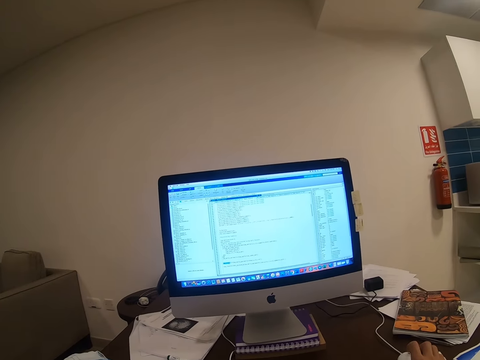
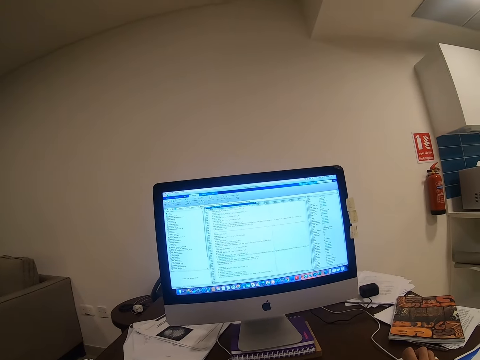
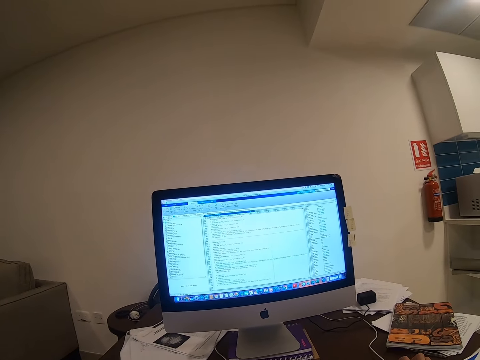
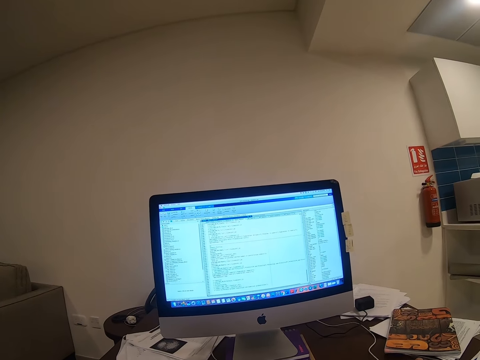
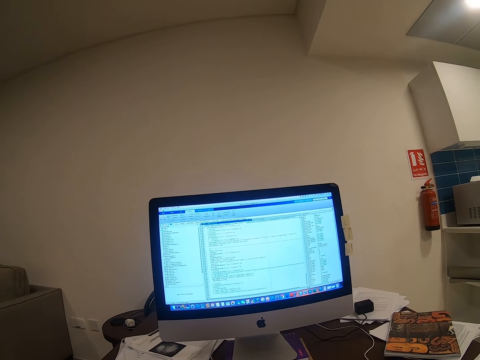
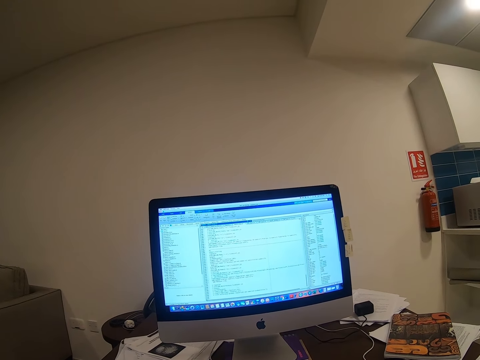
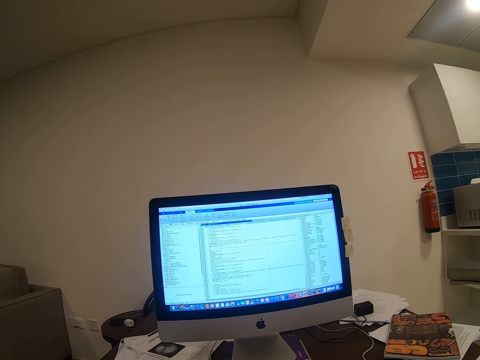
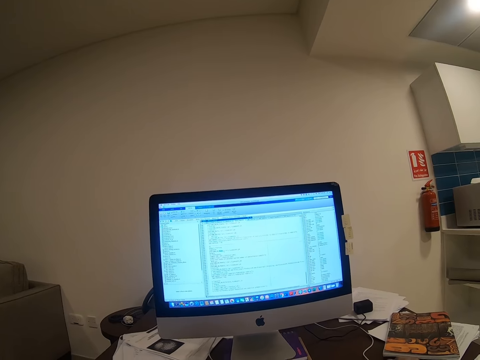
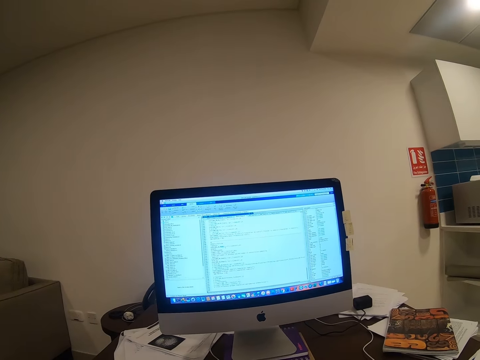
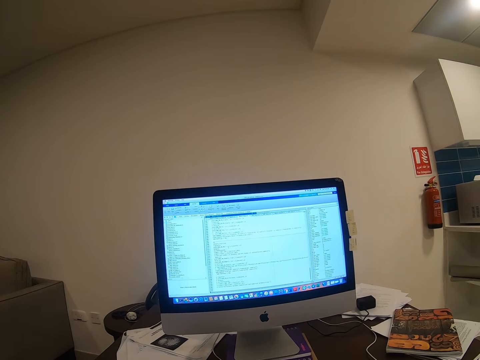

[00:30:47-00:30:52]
The camera wearer operates the mouse.

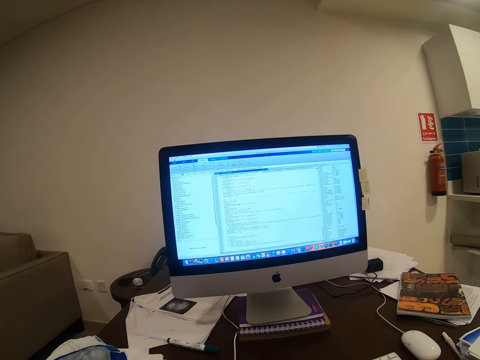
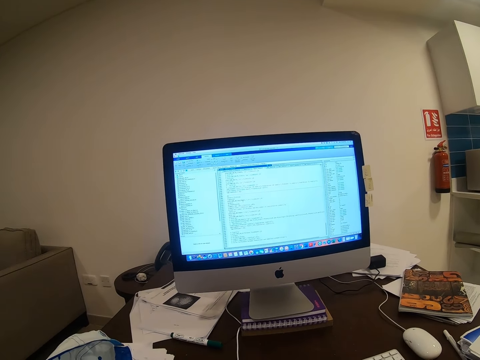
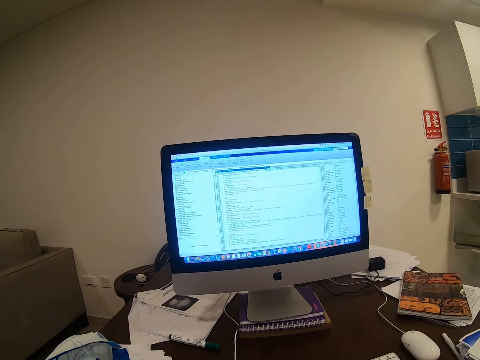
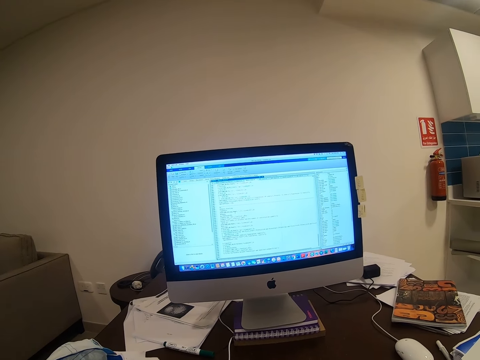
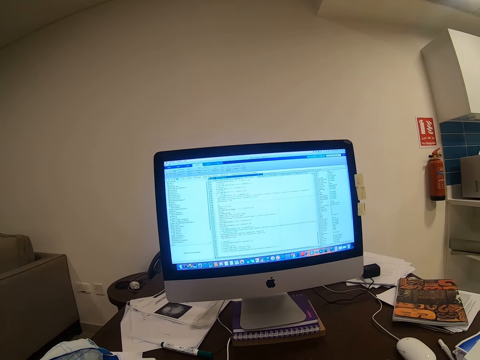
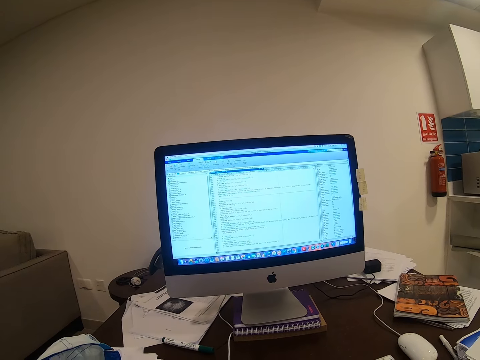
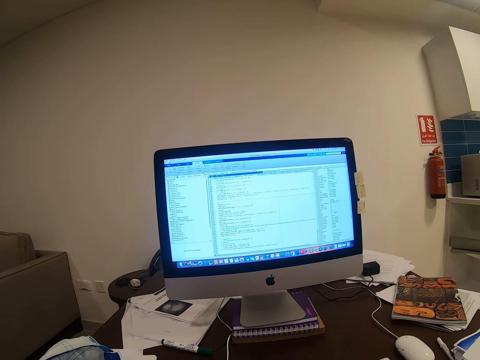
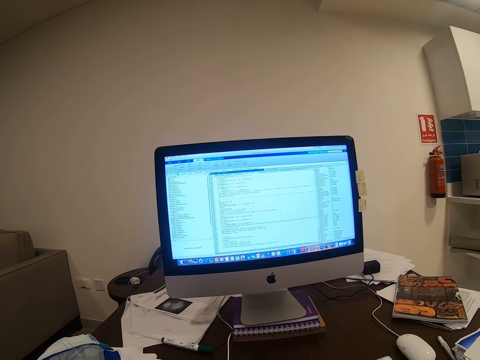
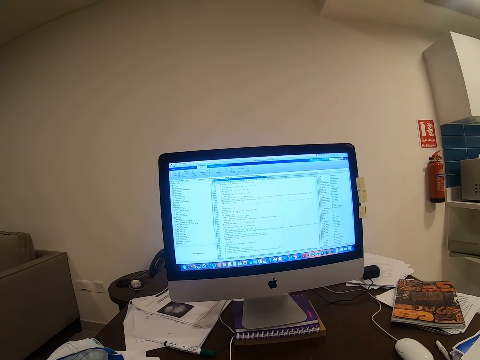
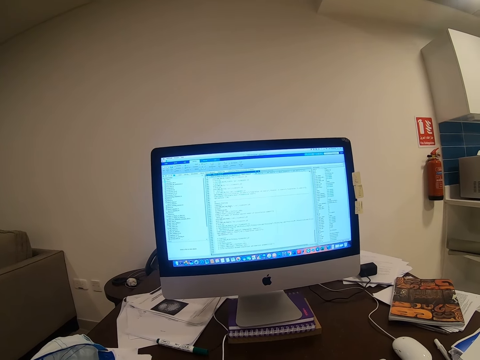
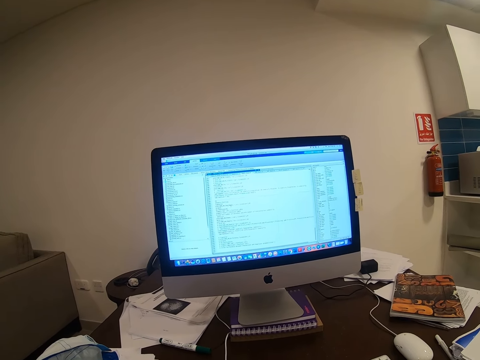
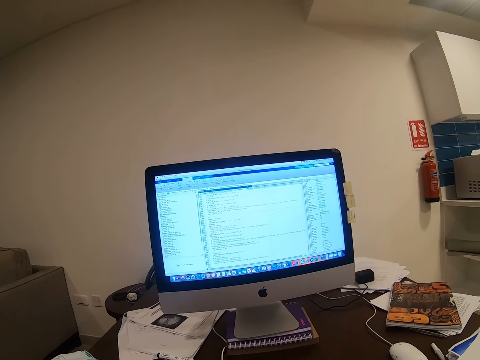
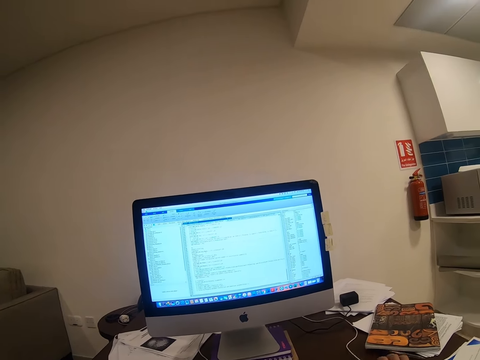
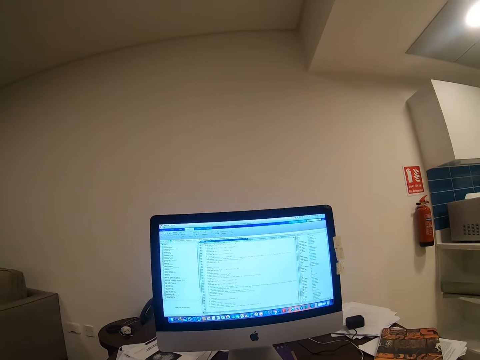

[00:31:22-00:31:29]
The camera wearer moves his body.

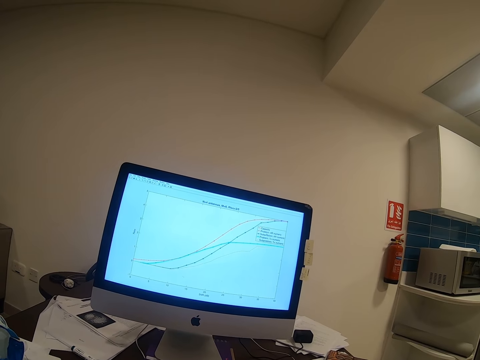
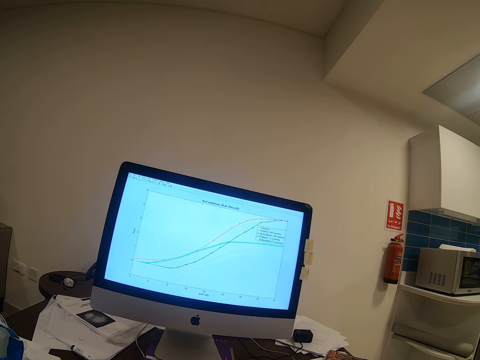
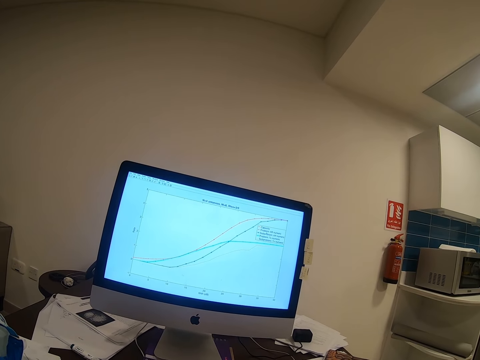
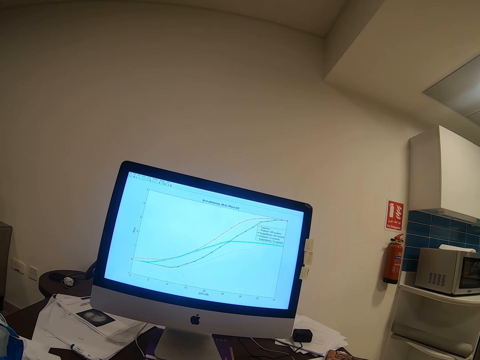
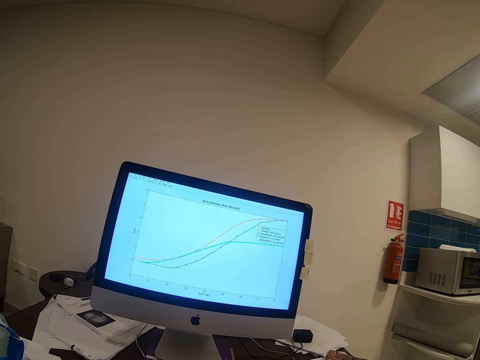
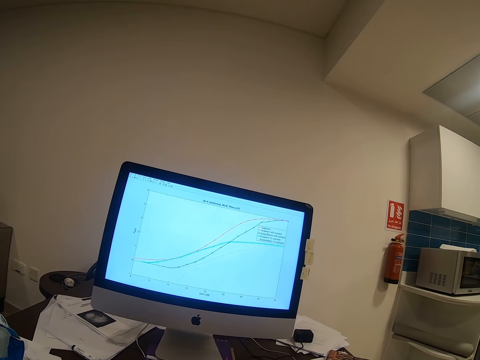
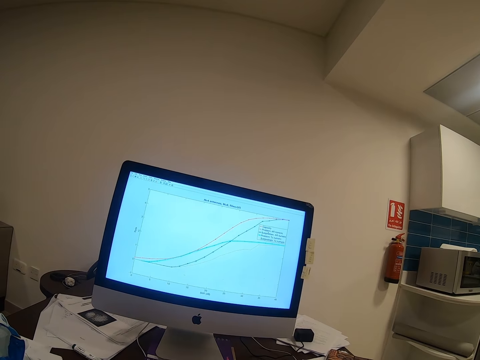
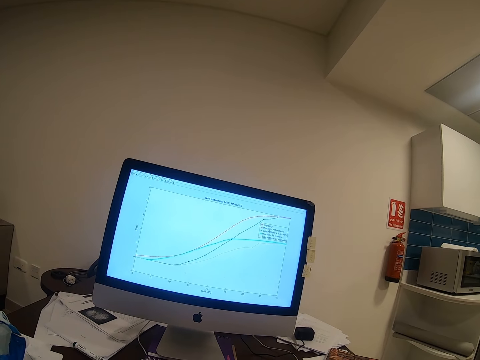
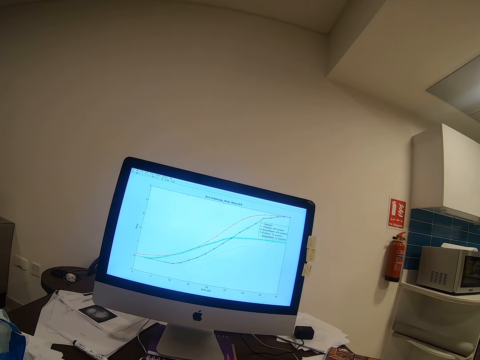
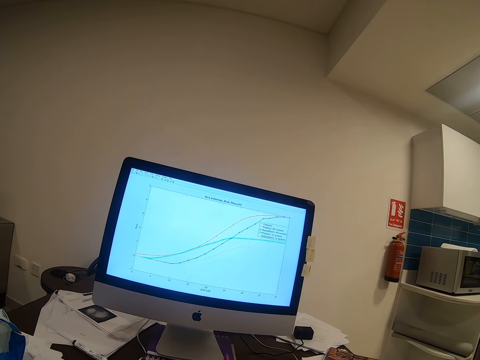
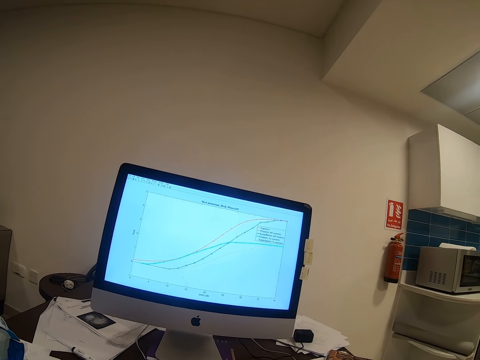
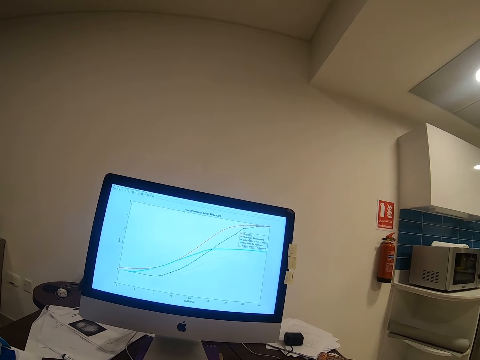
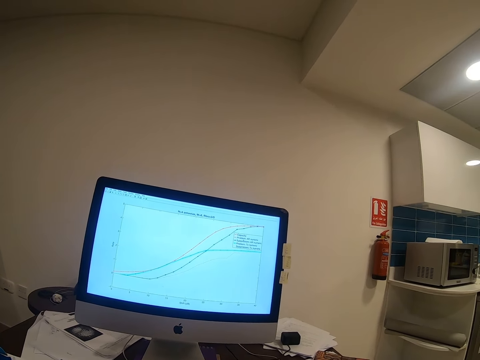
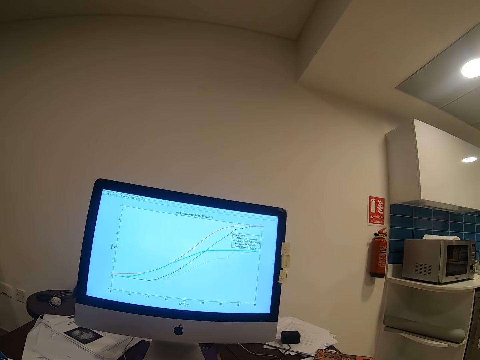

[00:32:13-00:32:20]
The camera wearer stares at the desktop.

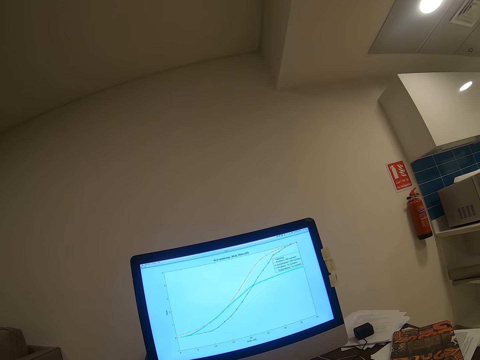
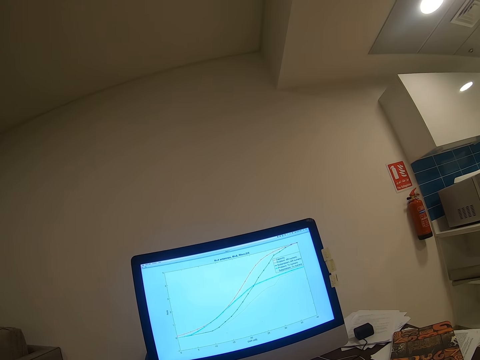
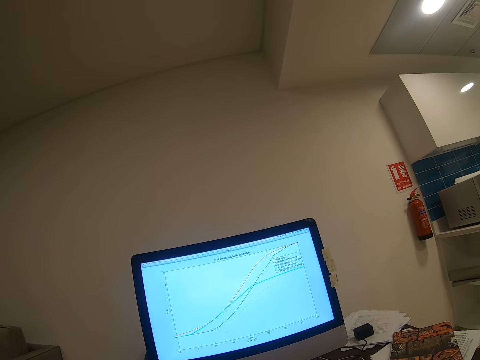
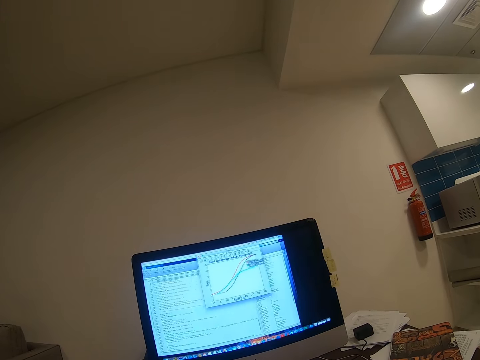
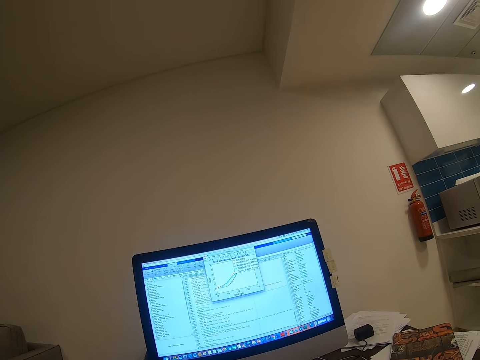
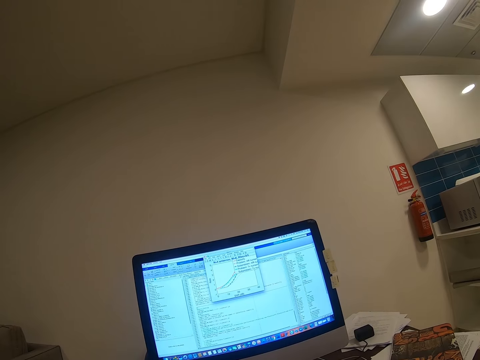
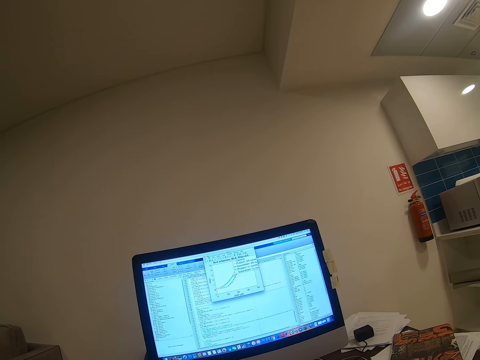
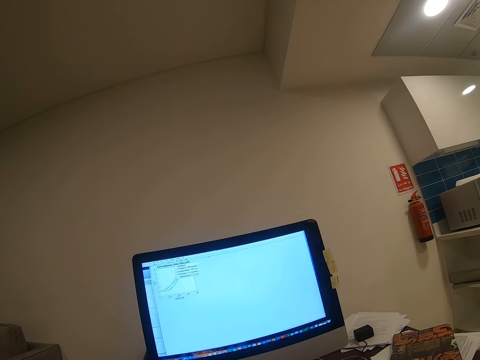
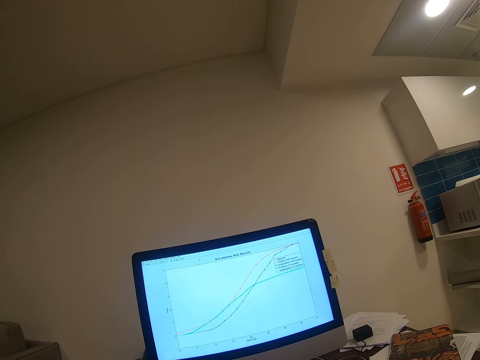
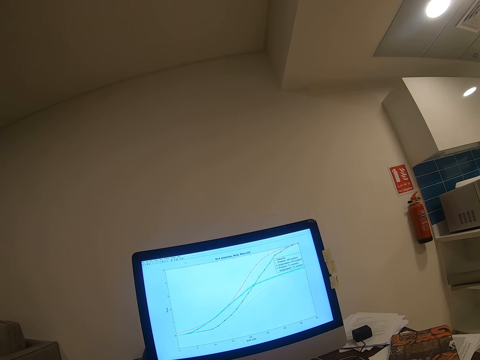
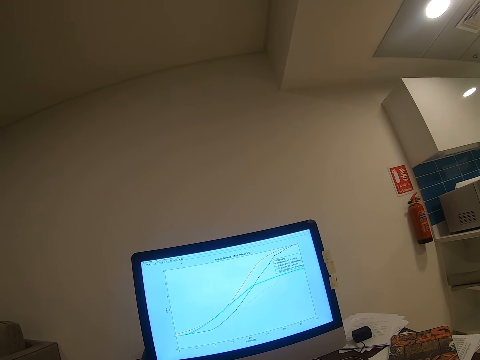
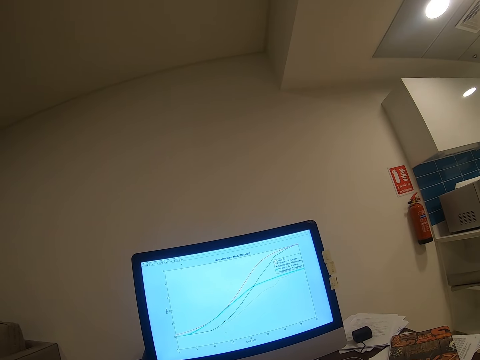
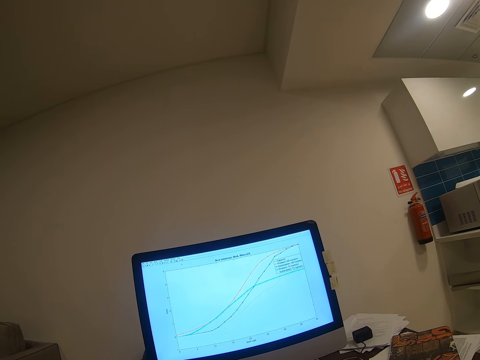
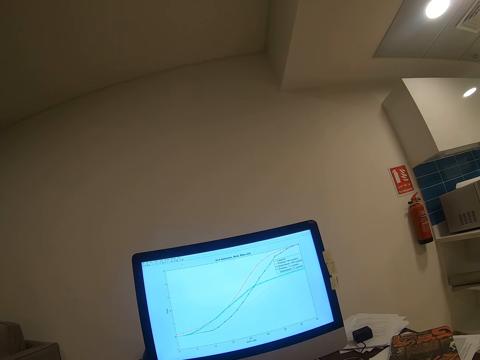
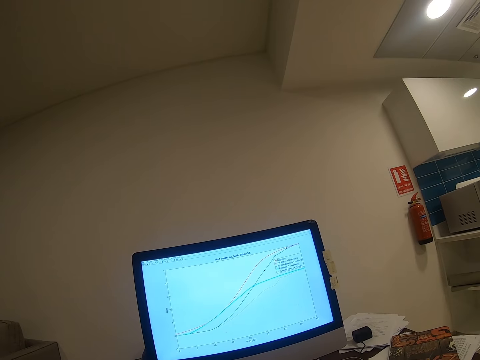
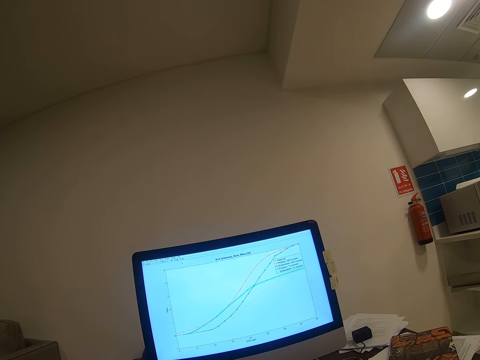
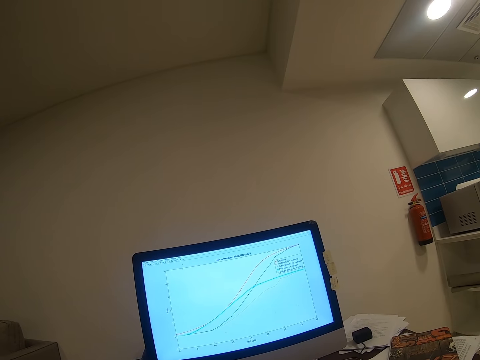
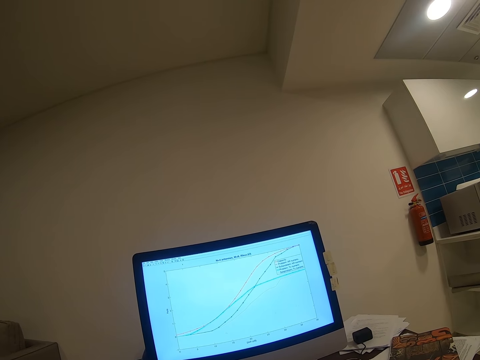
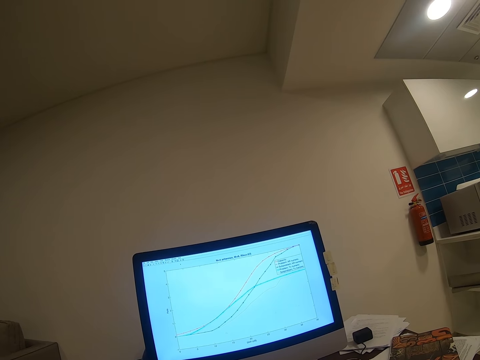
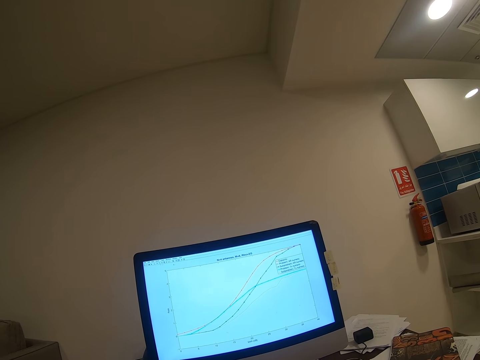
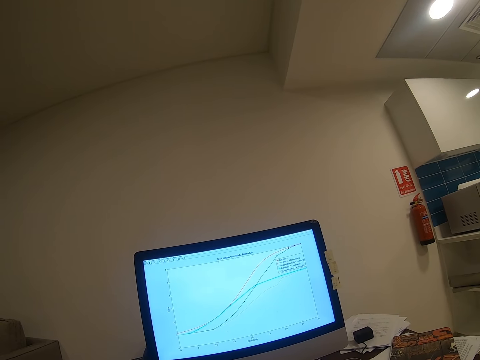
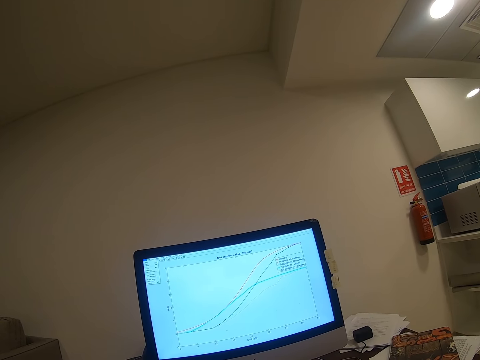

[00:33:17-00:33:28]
The camera wearer navigates on the desktop.
